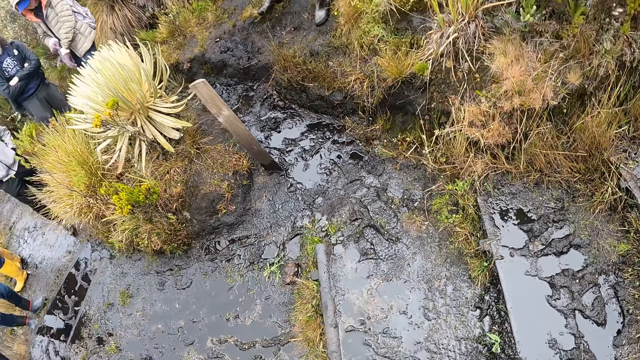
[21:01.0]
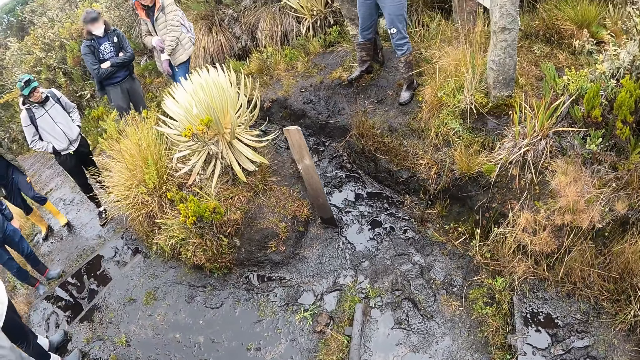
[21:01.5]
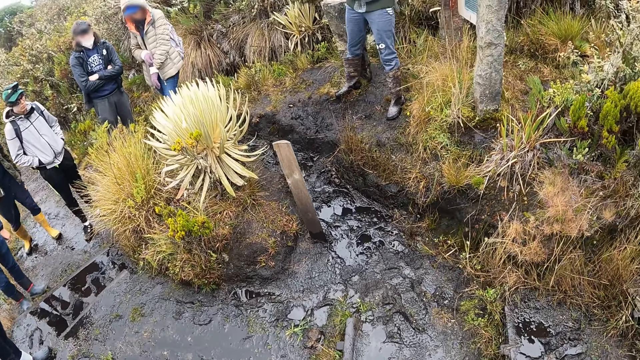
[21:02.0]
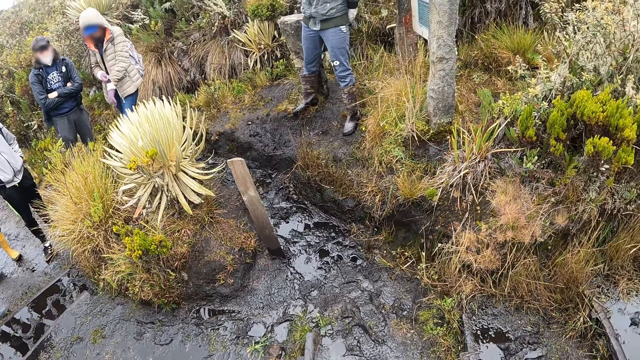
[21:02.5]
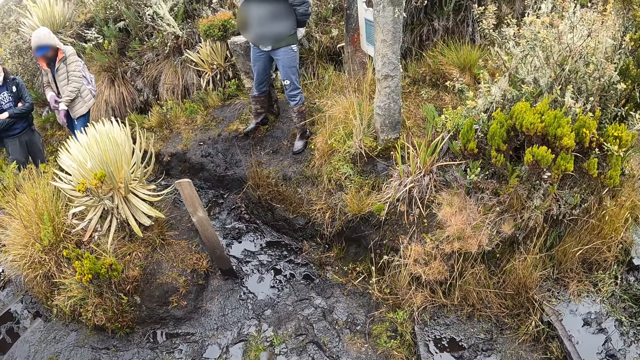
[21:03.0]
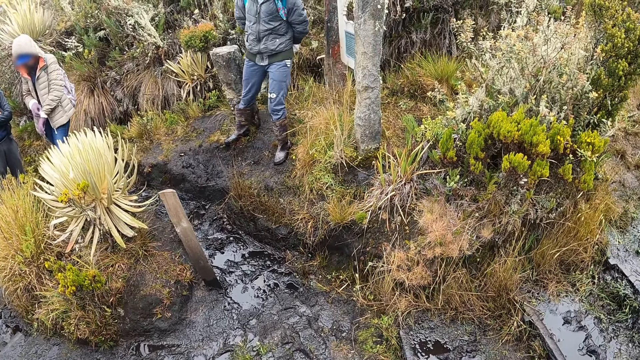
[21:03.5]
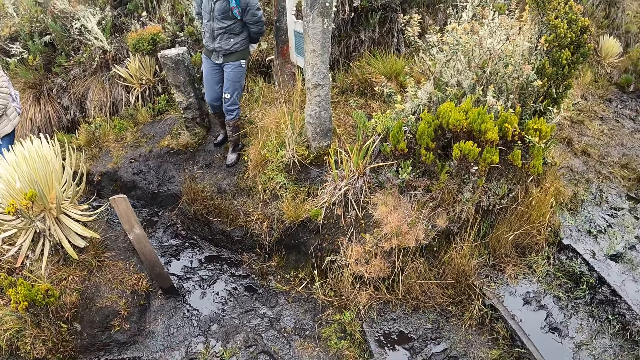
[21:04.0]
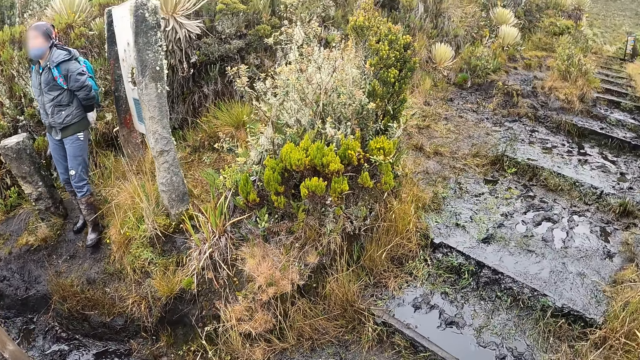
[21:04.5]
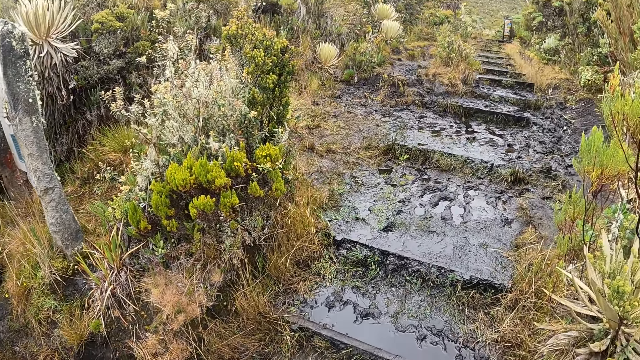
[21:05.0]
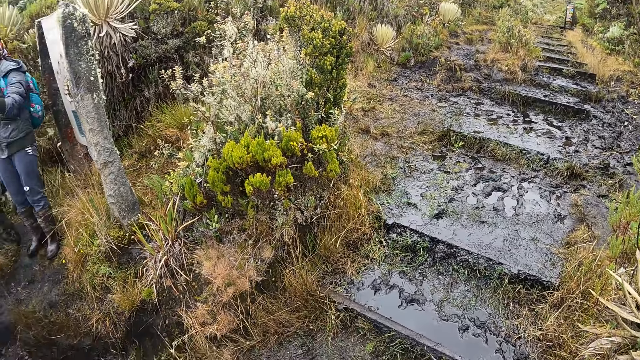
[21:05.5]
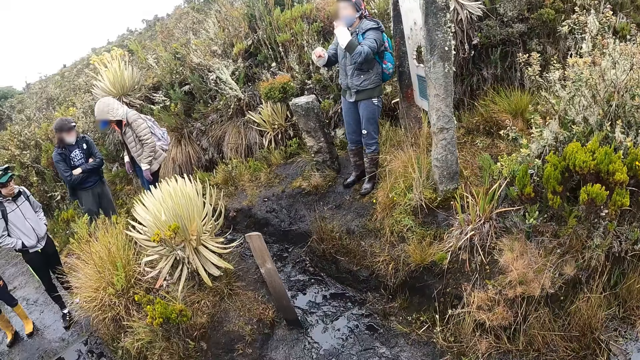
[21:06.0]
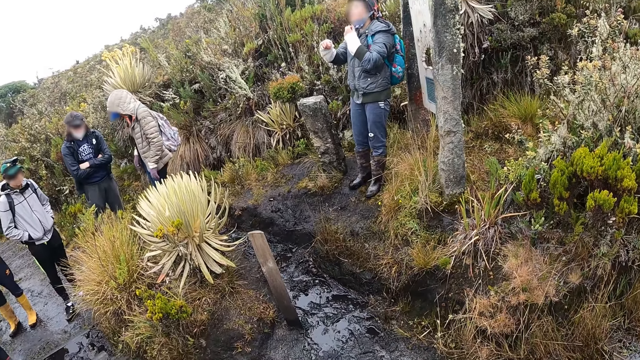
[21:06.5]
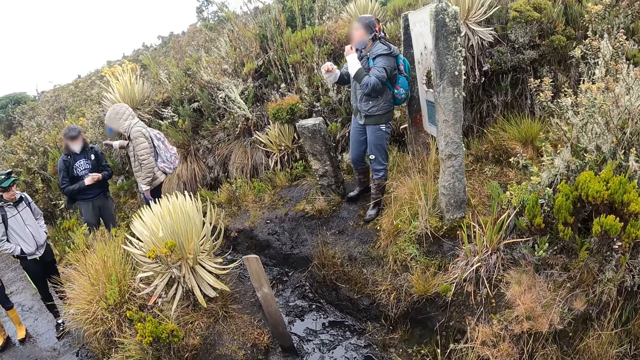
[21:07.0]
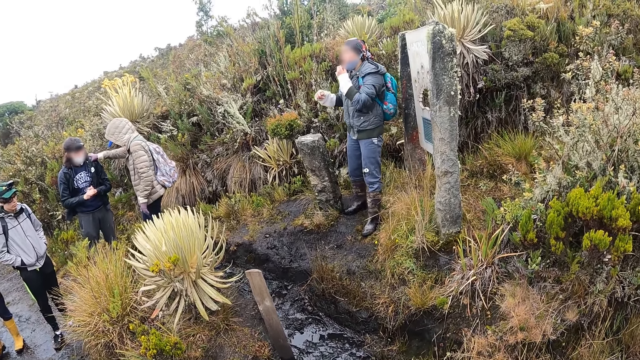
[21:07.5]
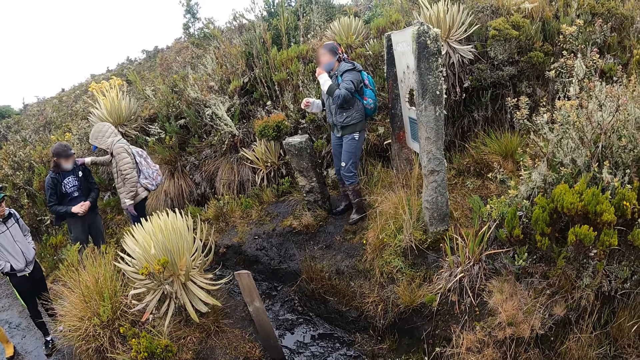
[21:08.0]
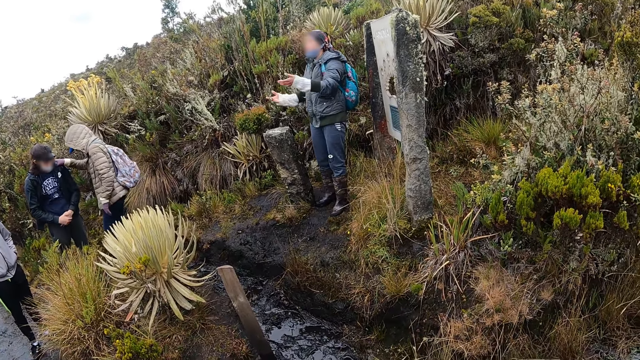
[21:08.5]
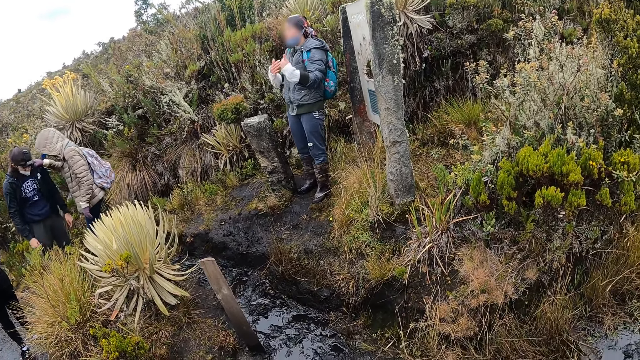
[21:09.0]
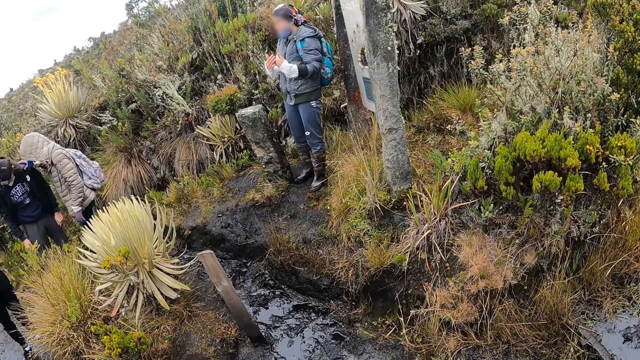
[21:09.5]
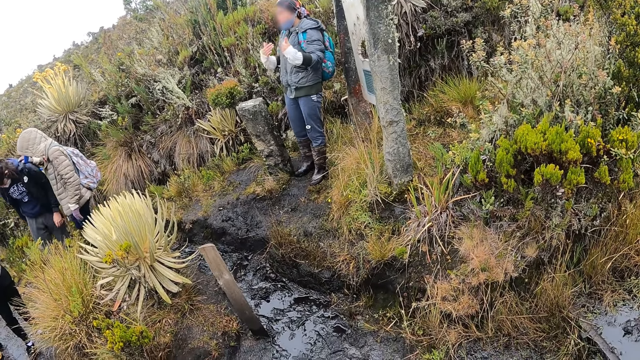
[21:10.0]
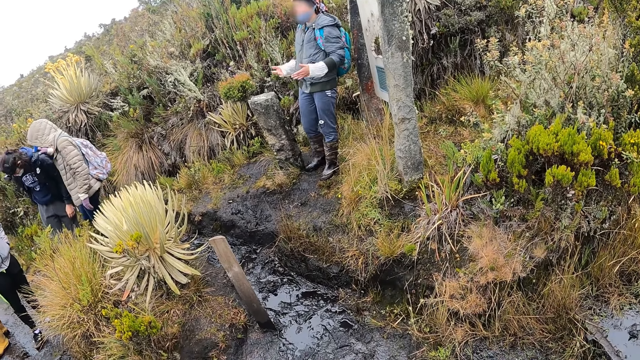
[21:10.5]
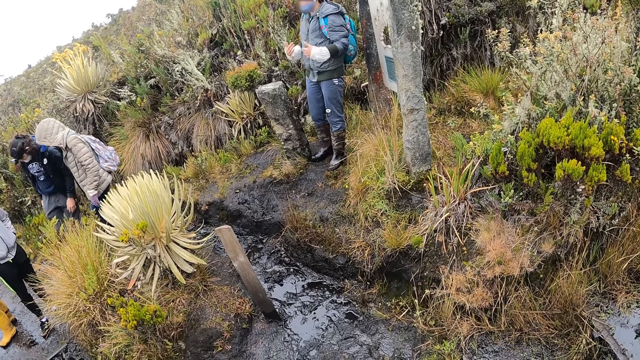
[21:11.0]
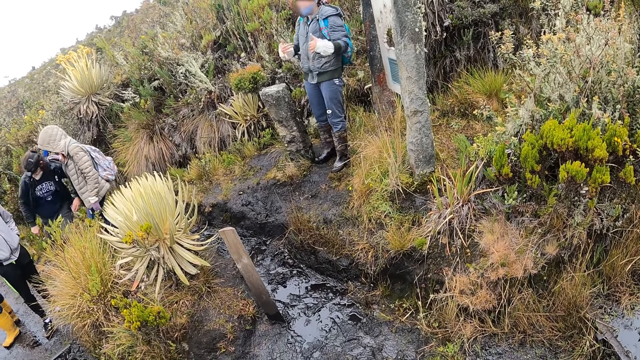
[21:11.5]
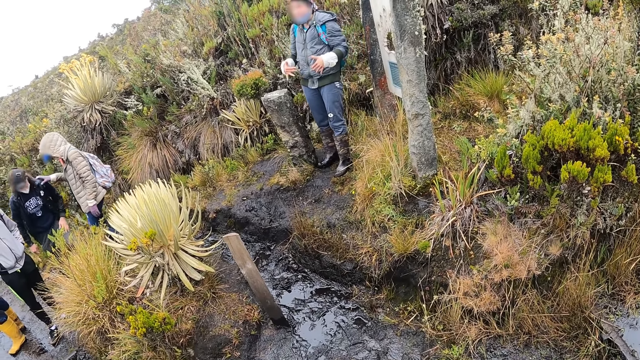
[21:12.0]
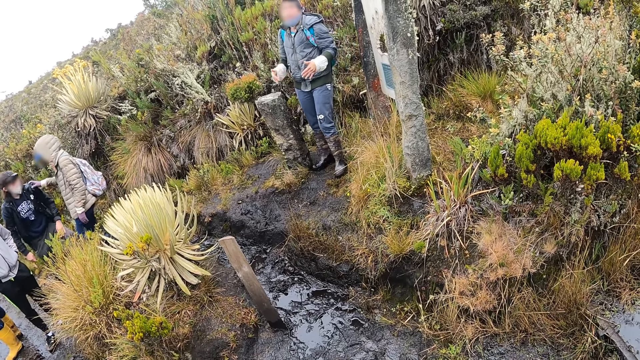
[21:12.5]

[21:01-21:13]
The camera wearer looks around. A man converses with another man. A third man removes a face mask from his face with his left hand. The third man converses with the group of people.

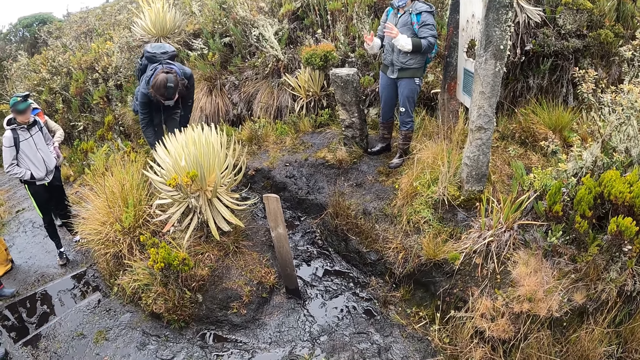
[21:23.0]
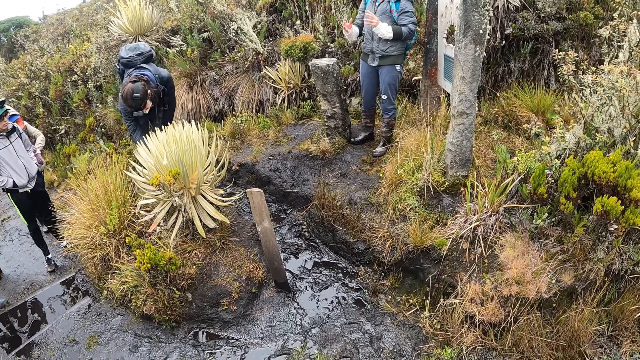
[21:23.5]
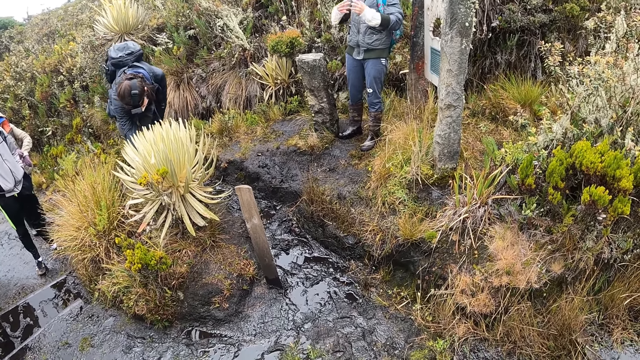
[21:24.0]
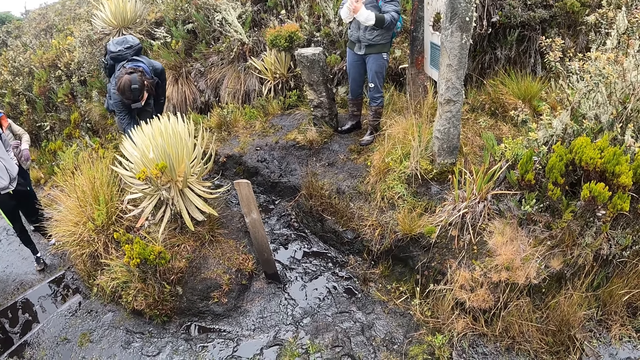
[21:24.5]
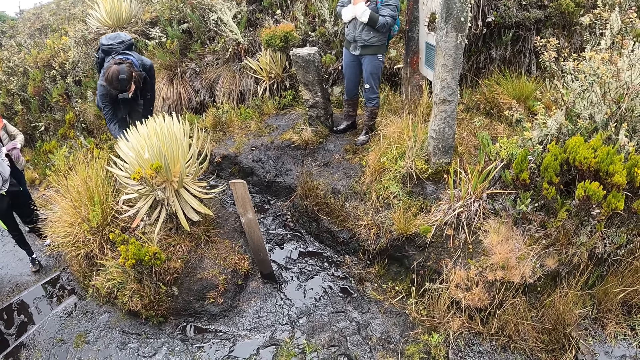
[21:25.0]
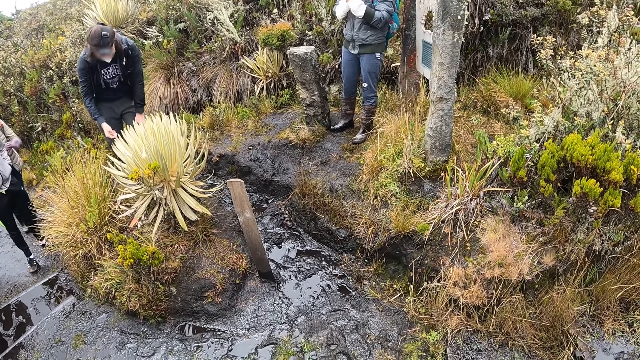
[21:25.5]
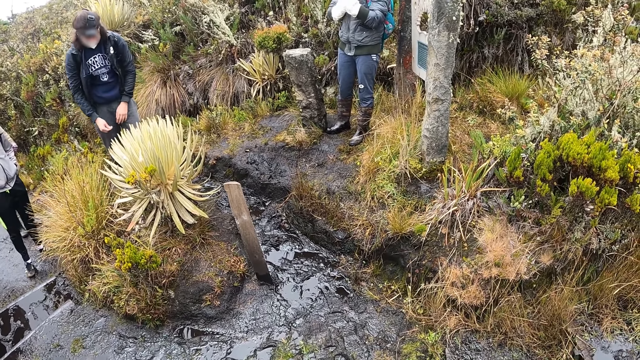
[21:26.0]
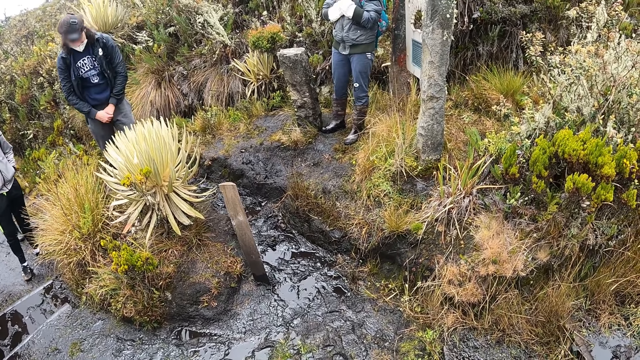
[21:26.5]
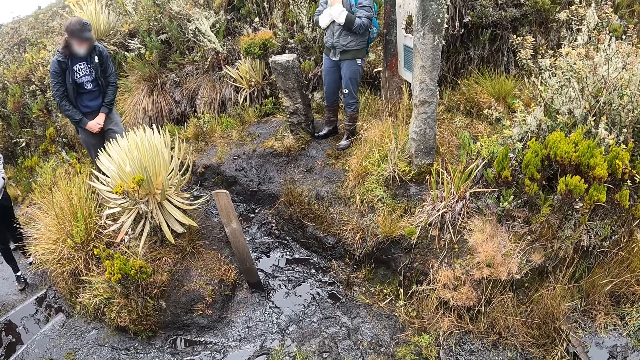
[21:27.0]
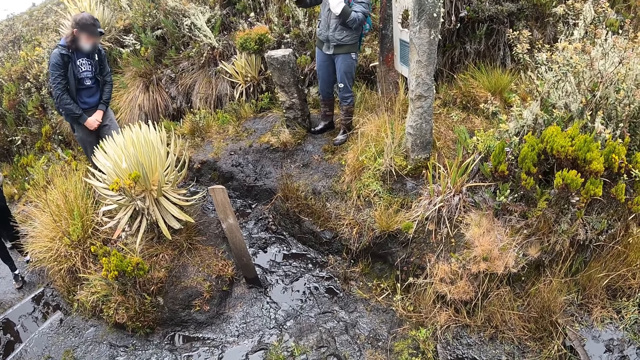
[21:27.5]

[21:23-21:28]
The man bends towards a plant.

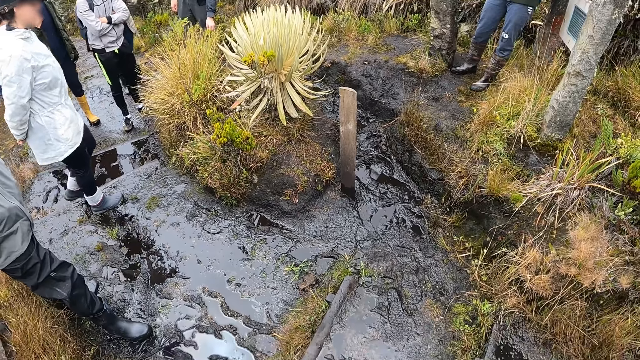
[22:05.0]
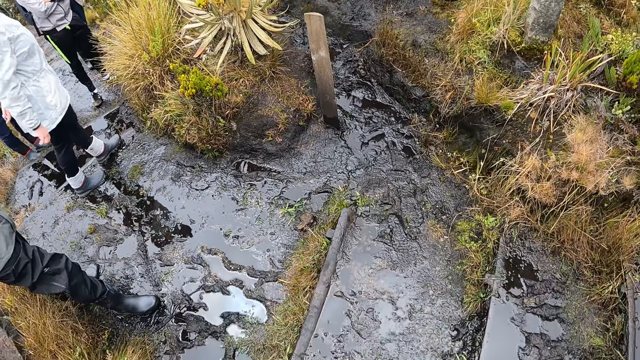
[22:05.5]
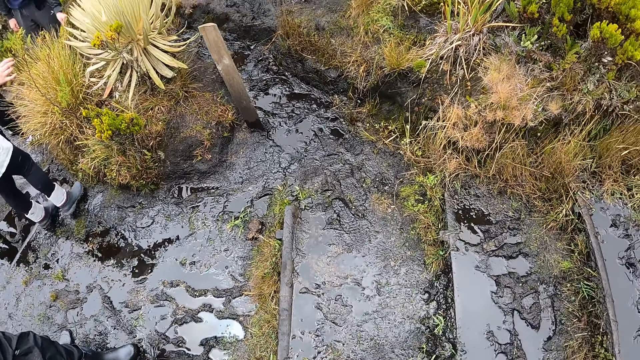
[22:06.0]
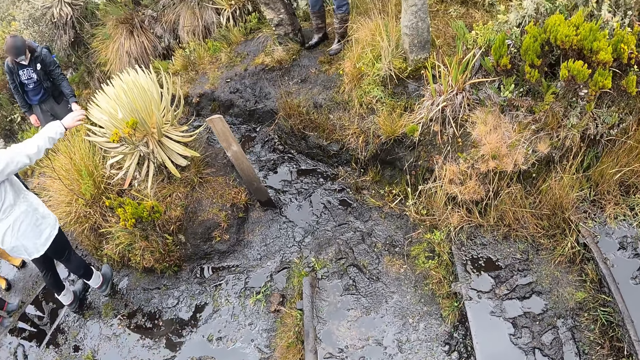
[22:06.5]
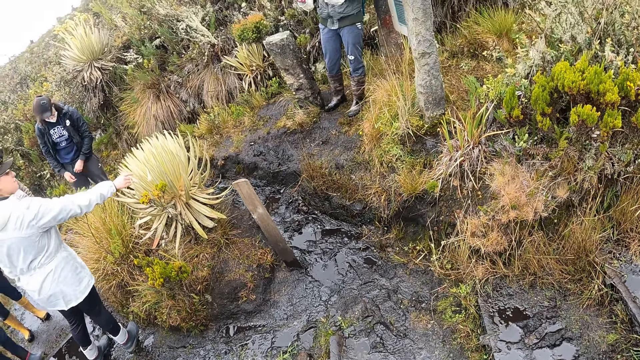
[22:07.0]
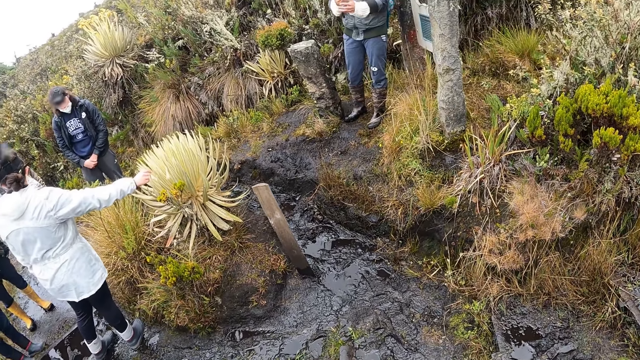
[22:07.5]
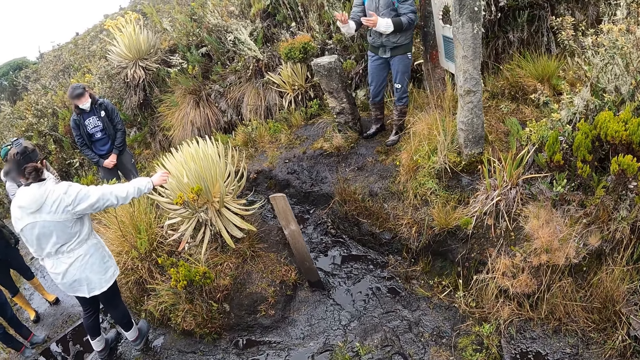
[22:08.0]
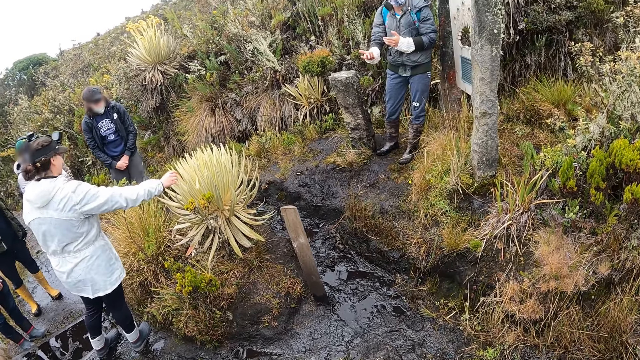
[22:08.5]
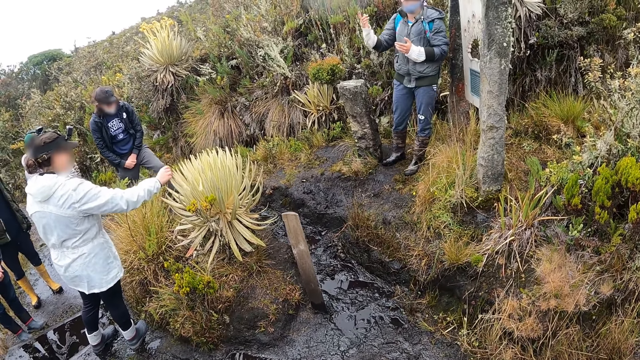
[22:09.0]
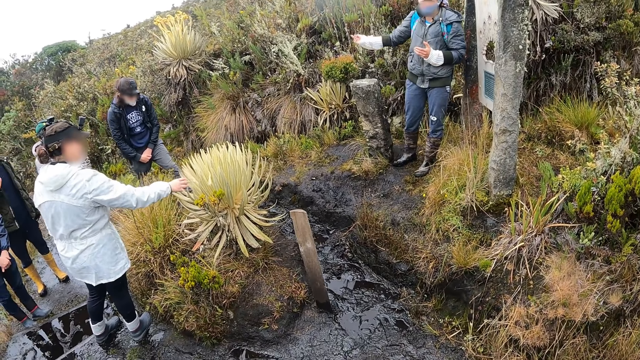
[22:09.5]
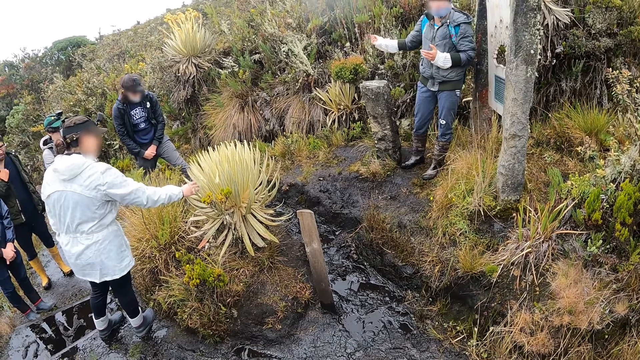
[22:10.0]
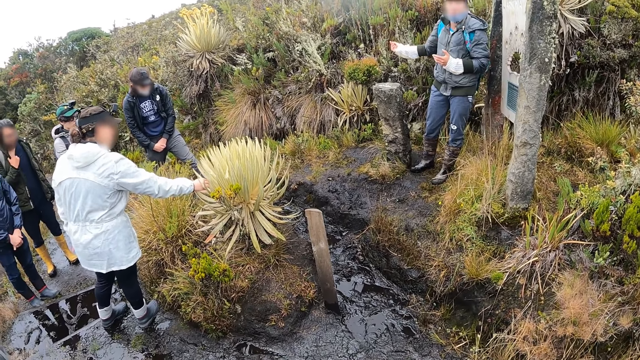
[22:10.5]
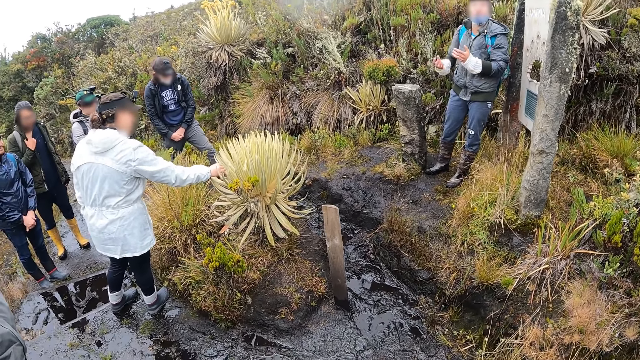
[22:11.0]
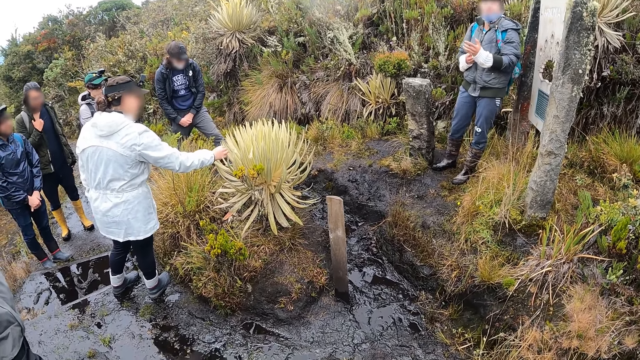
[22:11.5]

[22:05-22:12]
The woman touches the plant with her right hand.
